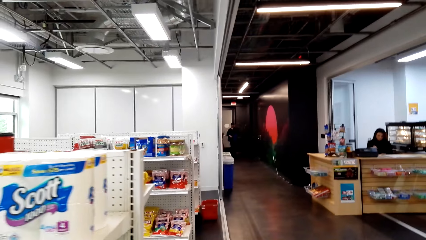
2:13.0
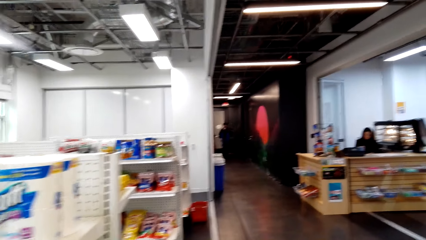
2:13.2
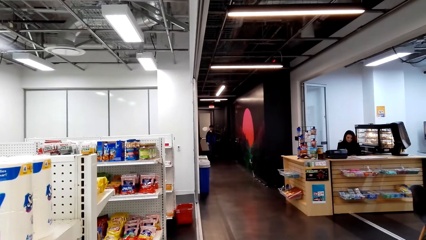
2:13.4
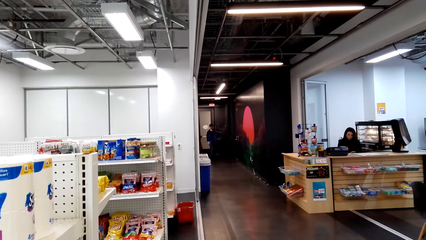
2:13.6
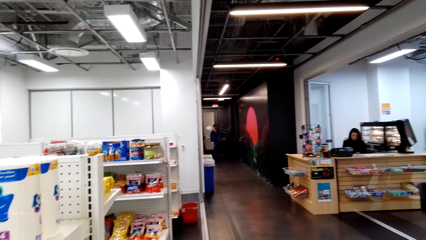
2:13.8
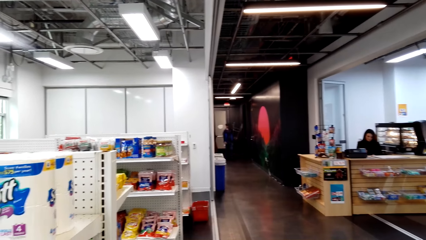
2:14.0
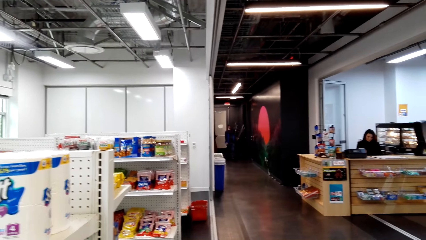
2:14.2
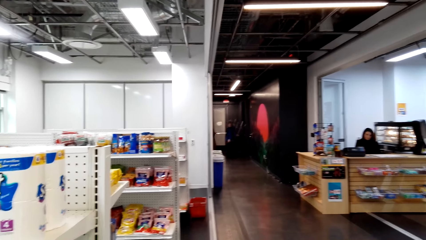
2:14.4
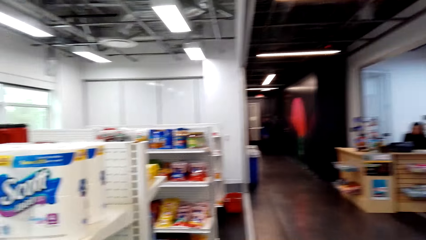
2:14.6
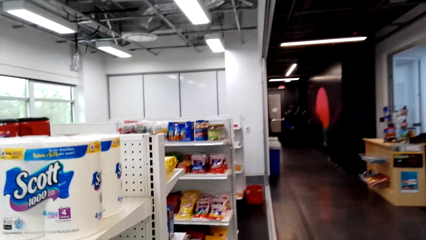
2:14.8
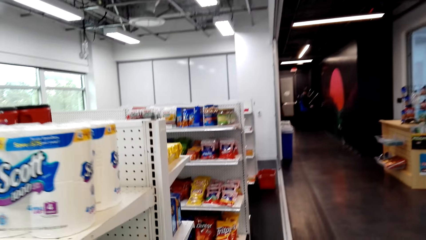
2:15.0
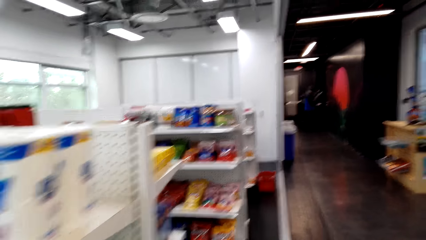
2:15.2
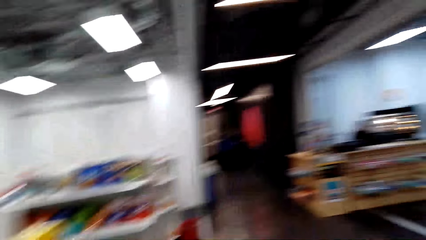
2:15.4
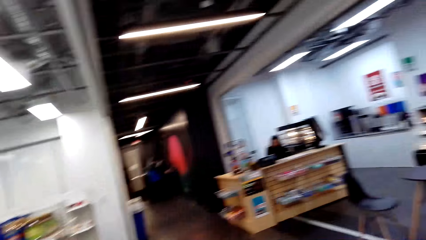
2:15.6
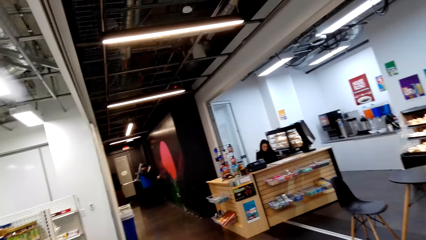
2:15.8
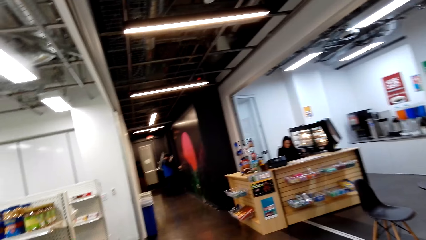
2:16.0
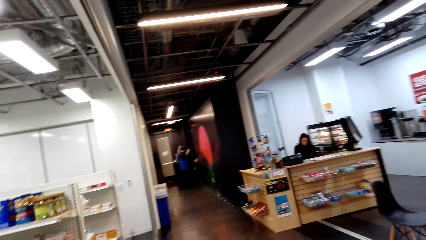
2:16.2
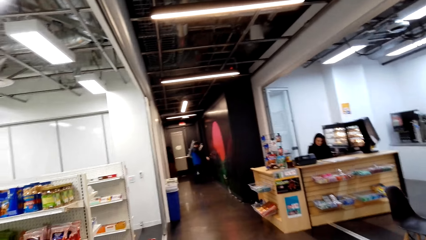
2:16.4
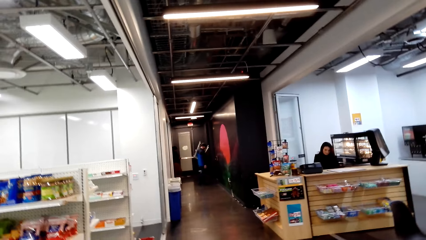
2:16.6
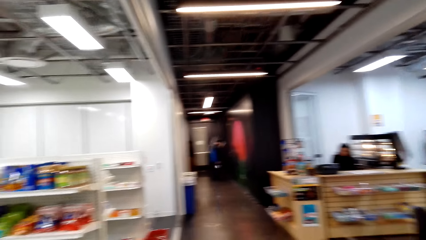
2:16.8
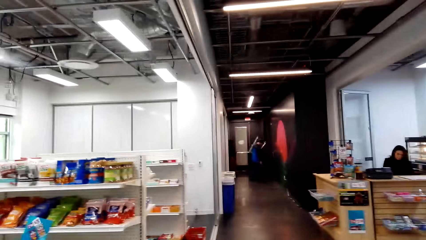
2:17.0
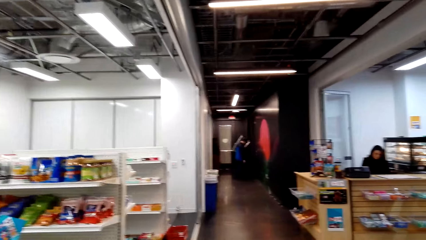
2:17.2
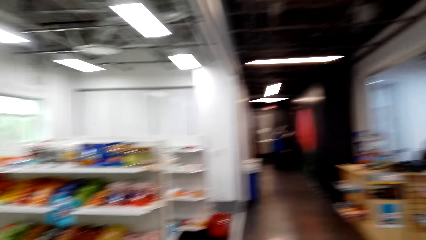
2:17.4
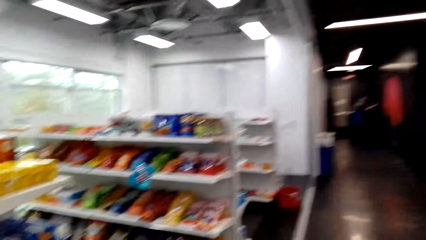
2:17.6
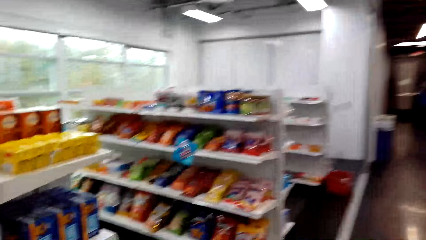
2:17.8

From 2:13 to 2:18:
A lady sits at the desk.

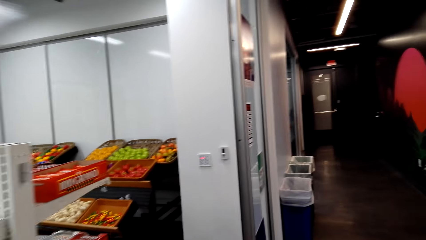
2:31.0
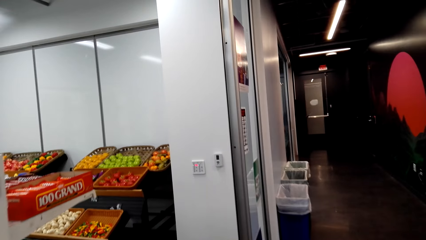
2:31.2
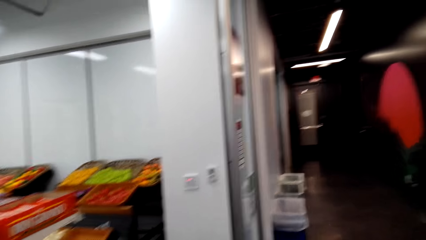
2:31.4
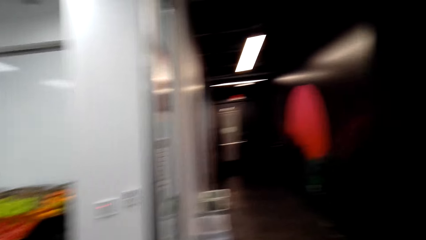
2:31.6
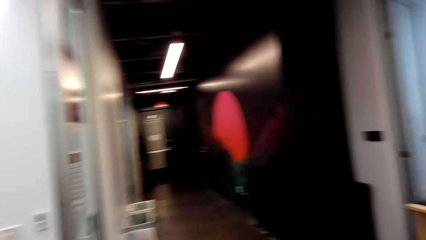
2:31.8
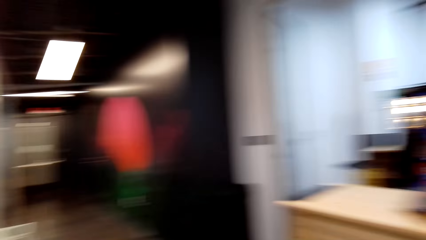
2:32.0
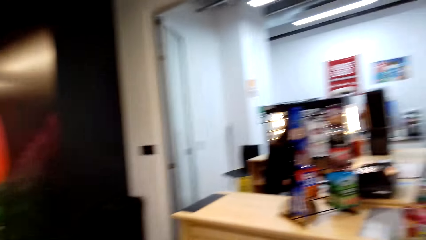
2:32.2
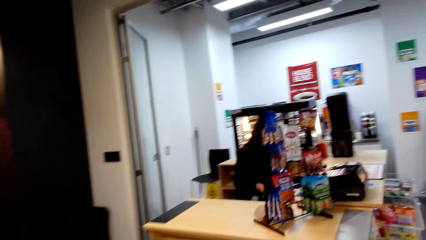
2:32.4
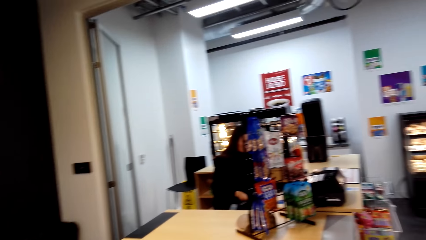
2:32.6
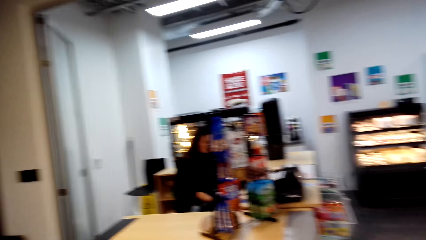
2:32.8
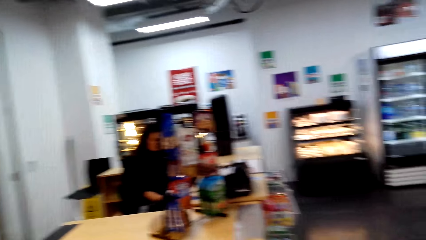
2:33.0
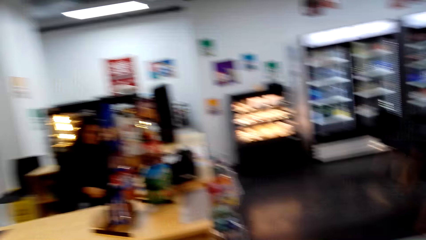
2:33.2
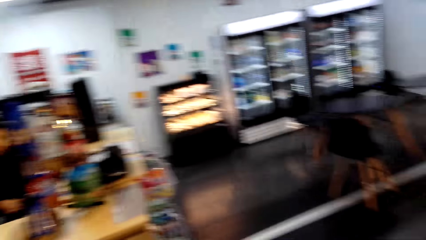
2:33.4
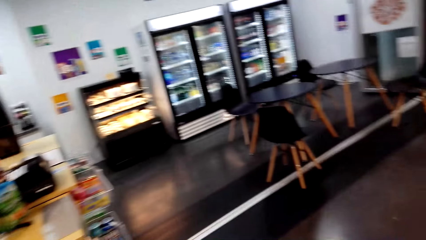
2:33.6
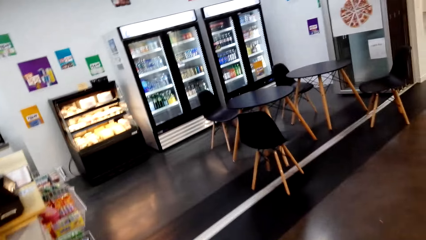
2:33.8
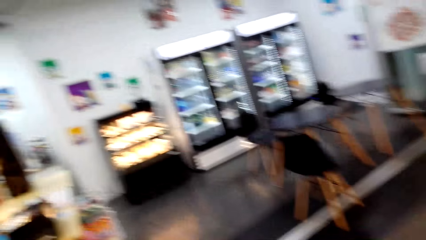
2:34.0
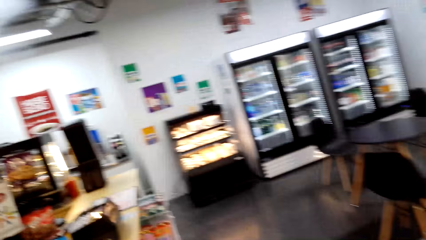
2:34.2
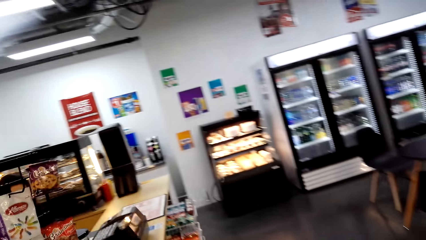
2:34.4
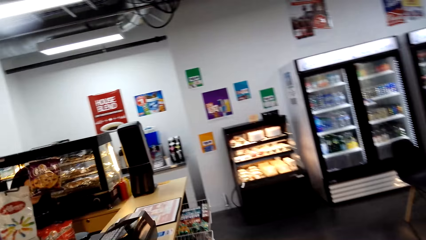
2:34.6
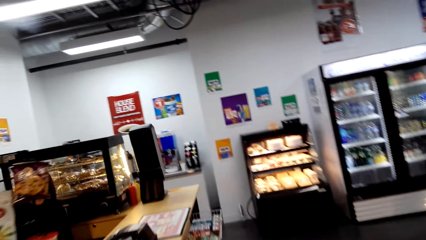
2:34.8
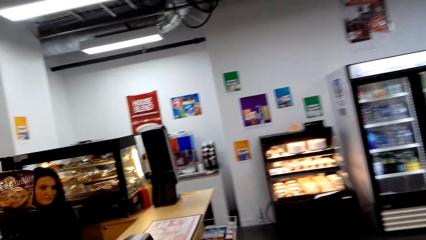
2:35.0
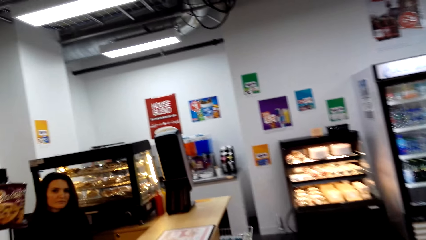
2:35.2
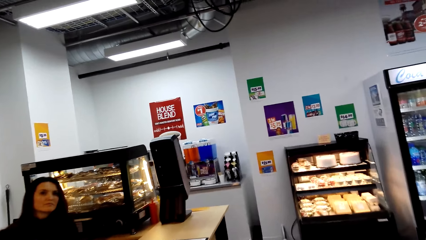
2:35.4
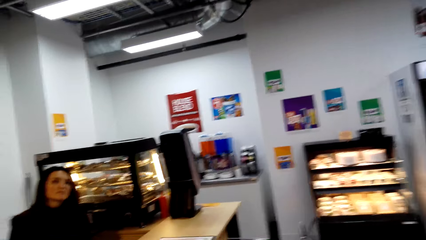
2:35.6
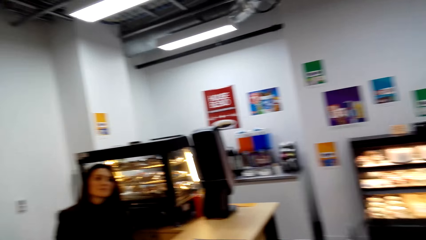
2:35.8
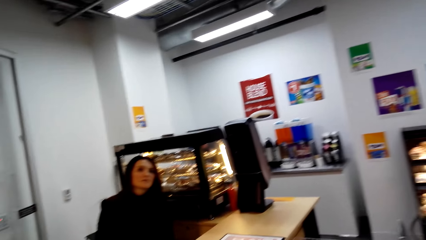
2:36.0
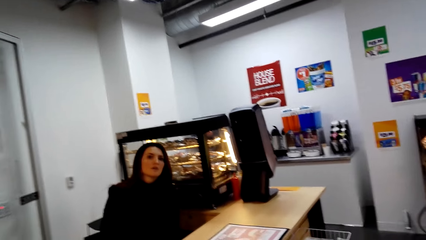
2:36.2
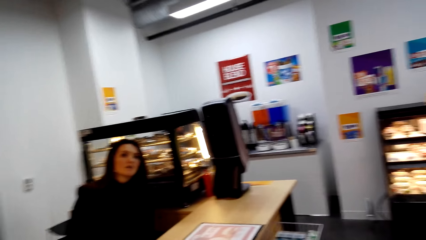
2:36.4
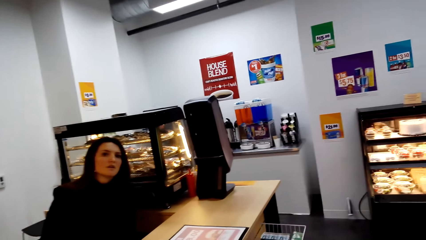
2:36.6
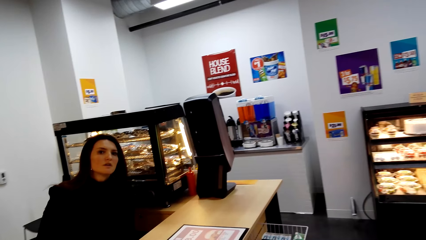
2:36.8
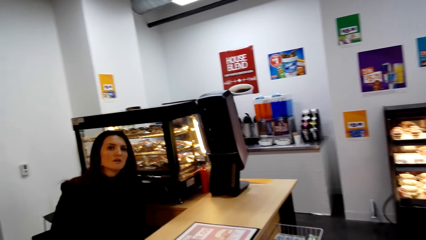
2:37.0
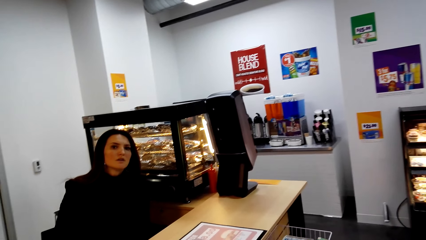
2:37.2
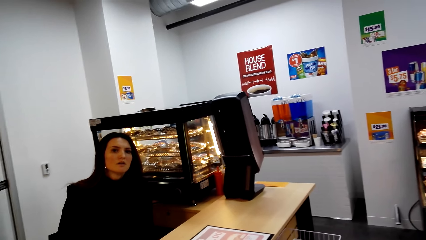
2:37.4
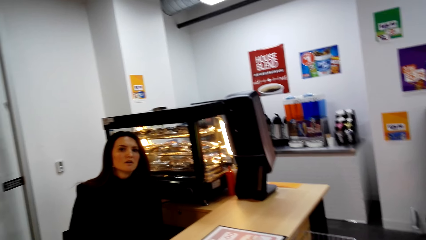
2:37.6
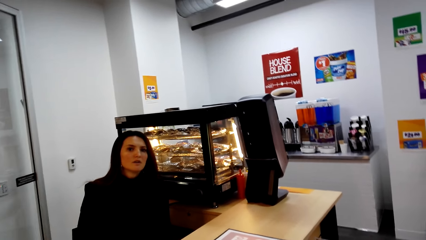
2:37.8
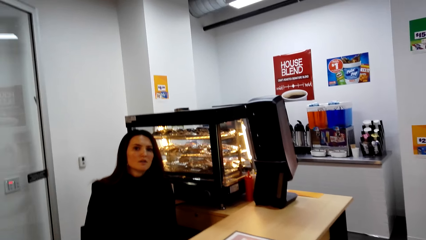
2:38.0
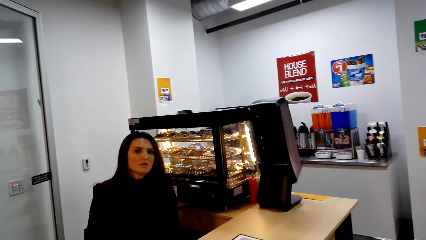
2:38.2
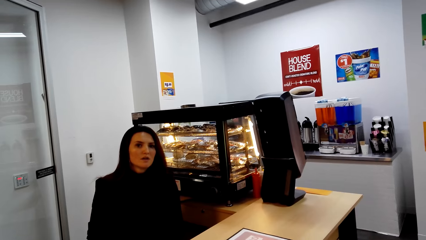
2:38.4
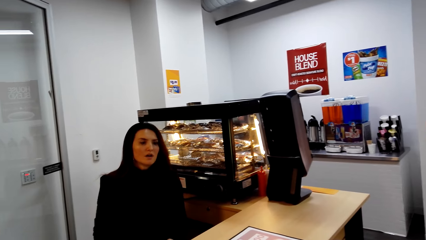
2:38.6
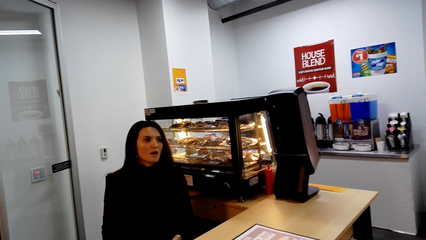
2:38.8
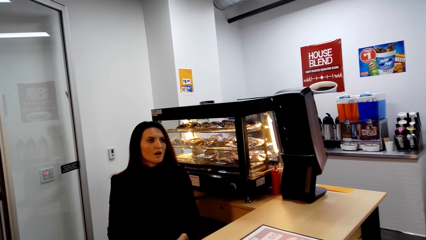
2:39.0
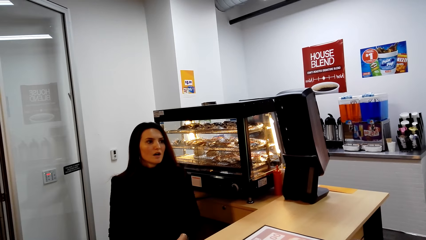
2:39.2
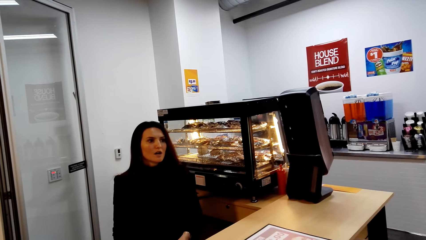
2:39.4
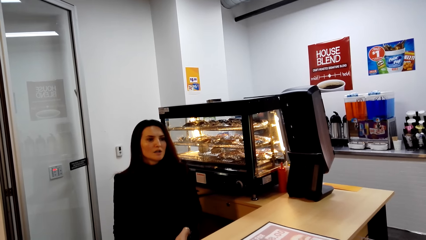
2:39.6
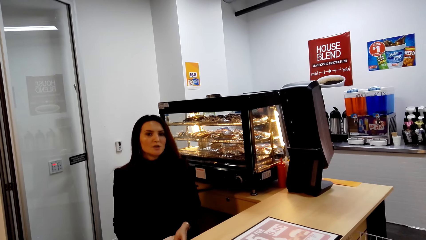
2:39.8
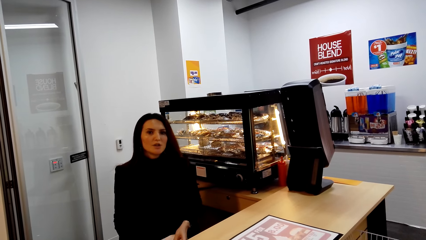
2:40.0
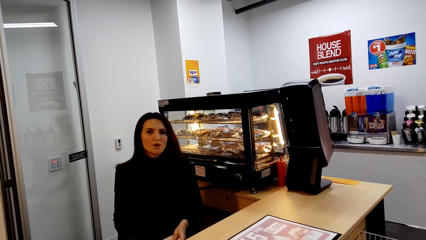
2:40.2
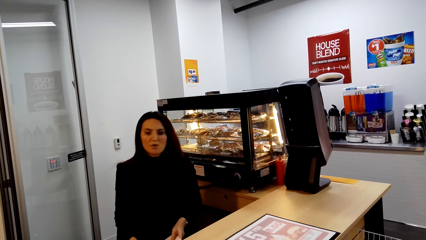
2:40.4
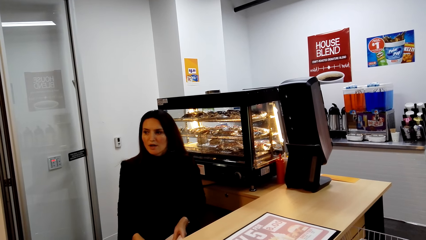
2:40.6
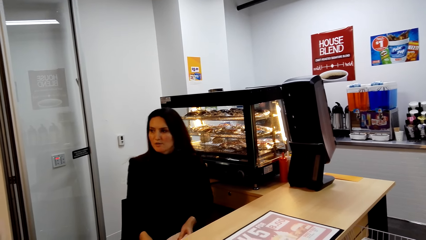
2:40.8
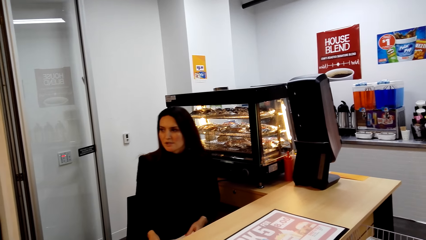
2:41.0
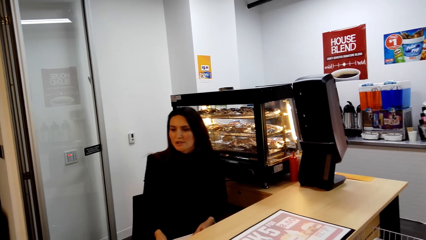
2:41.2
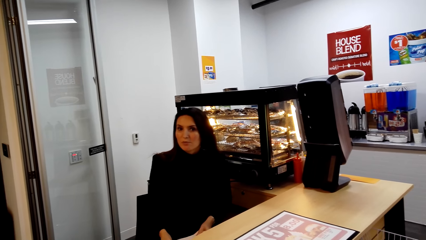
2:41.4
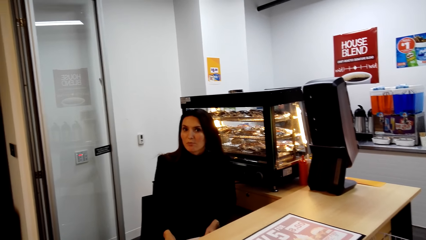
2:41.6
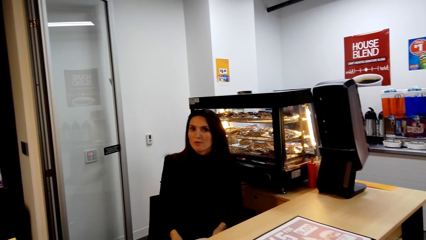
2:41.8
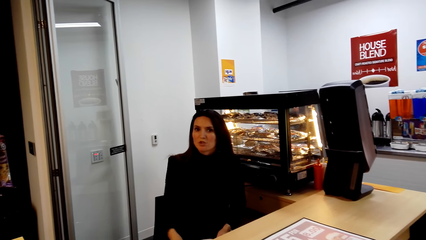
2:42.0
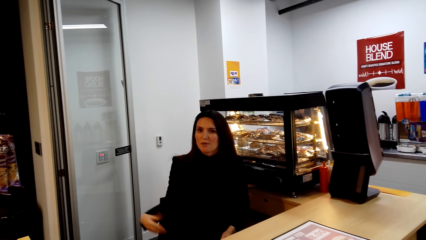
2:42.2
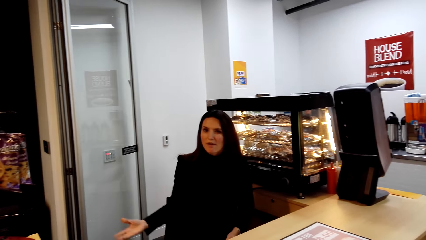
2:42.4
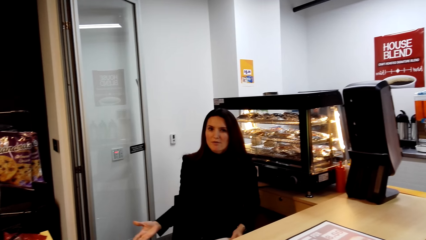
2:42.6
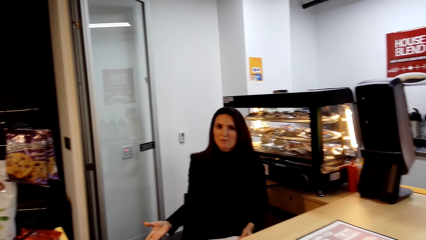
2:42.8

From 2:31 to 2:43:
The camera wearer walks to the counter. They talk to the woman at the counter. The woman speaks to the camera wearer.
